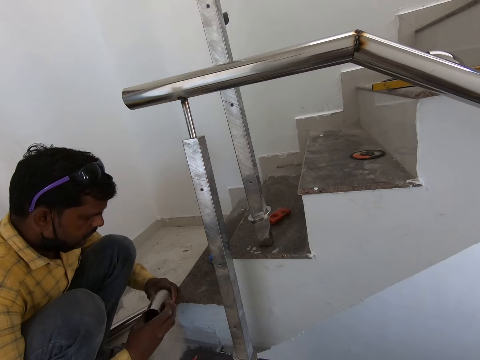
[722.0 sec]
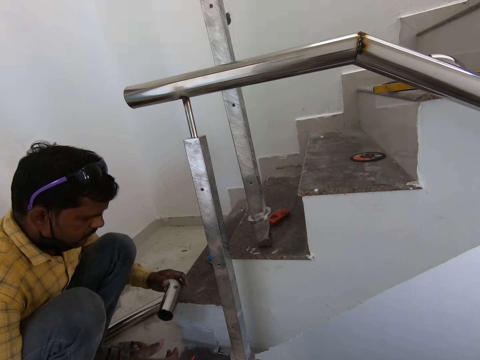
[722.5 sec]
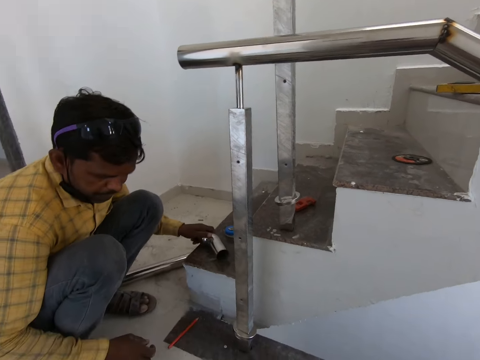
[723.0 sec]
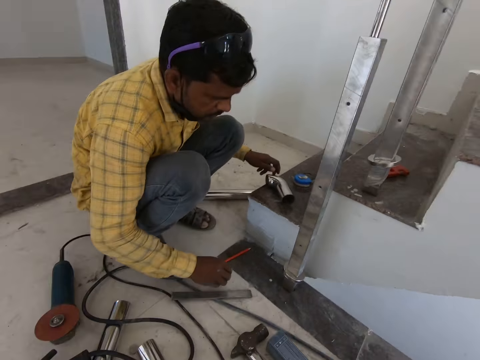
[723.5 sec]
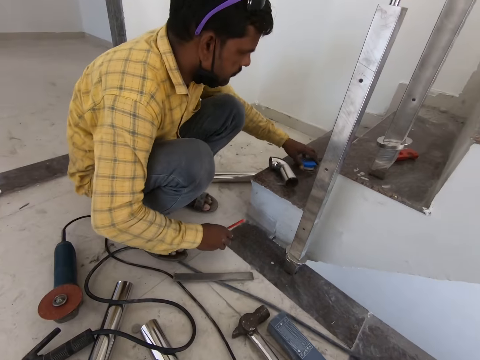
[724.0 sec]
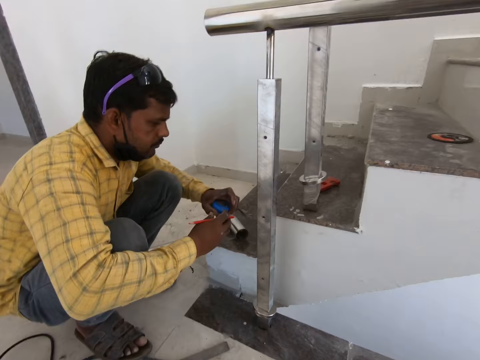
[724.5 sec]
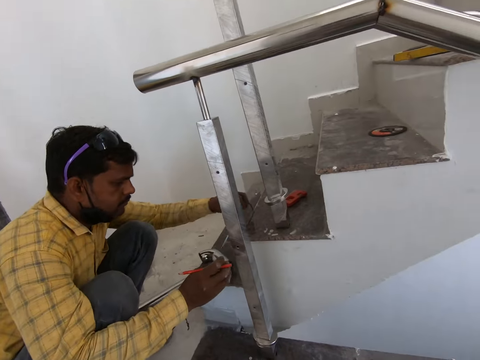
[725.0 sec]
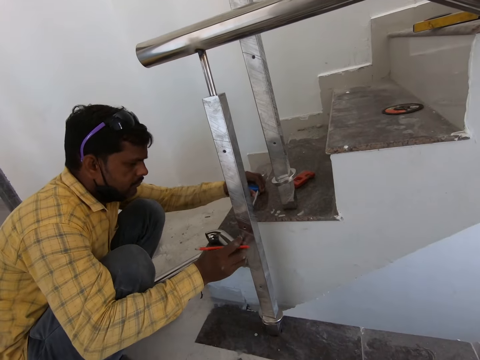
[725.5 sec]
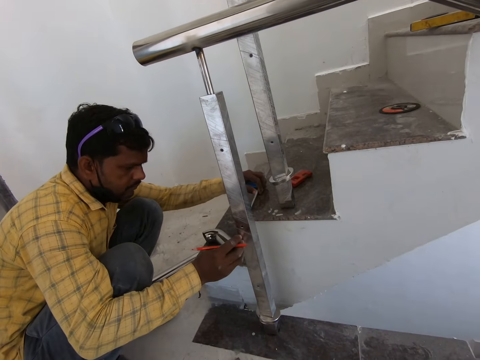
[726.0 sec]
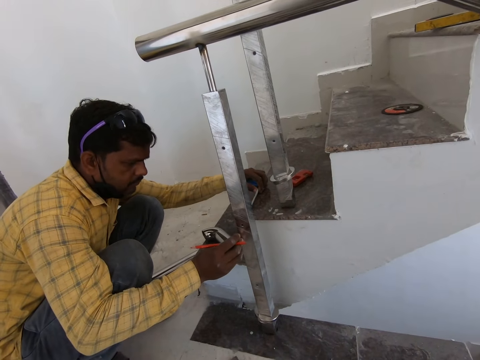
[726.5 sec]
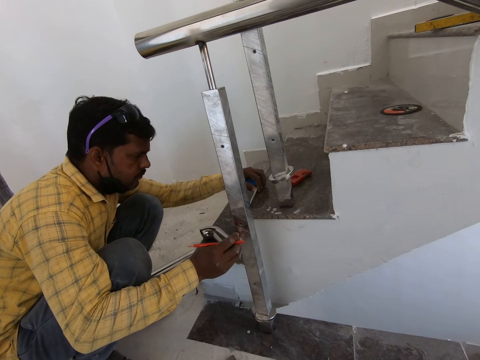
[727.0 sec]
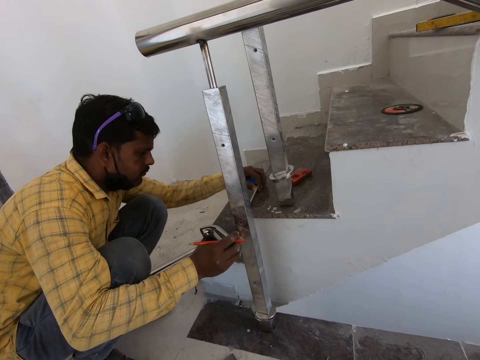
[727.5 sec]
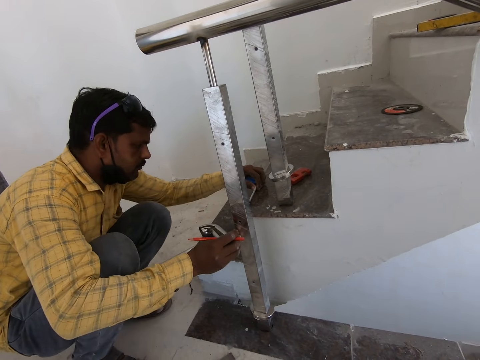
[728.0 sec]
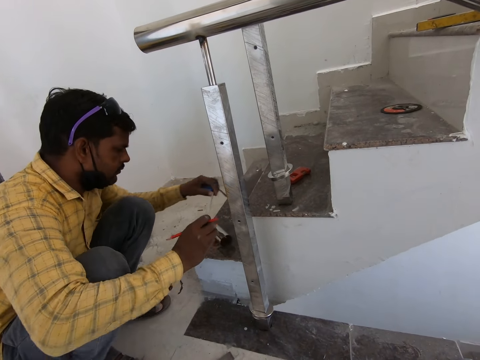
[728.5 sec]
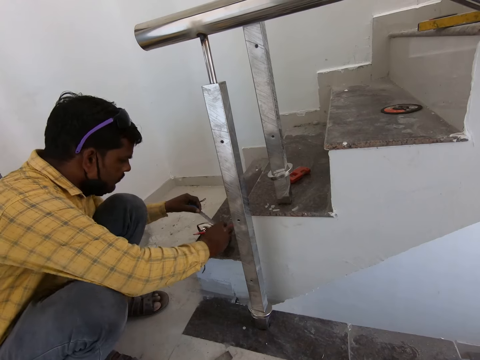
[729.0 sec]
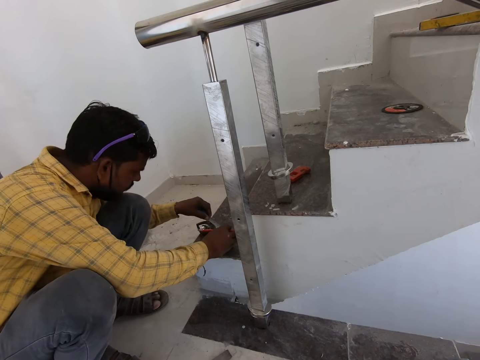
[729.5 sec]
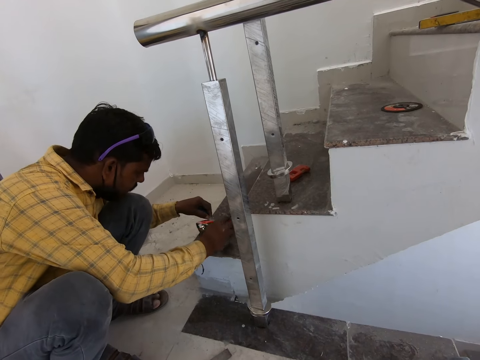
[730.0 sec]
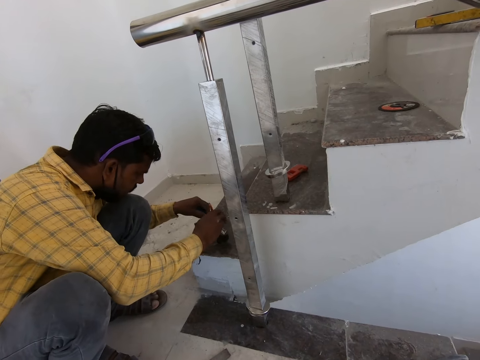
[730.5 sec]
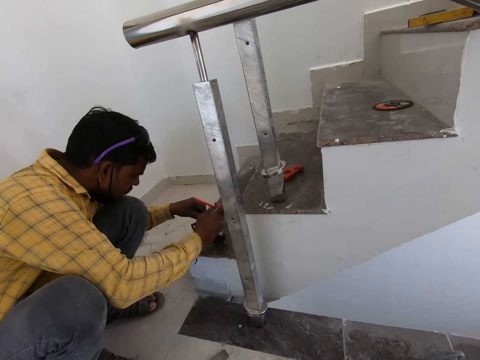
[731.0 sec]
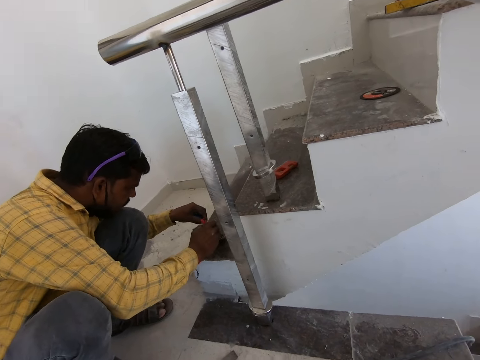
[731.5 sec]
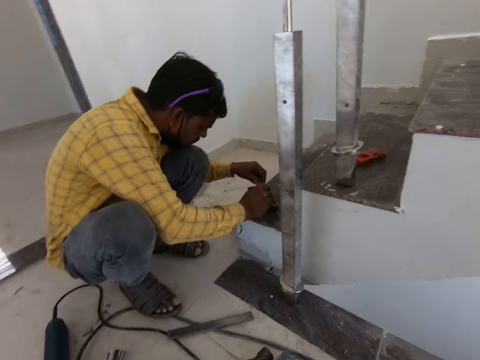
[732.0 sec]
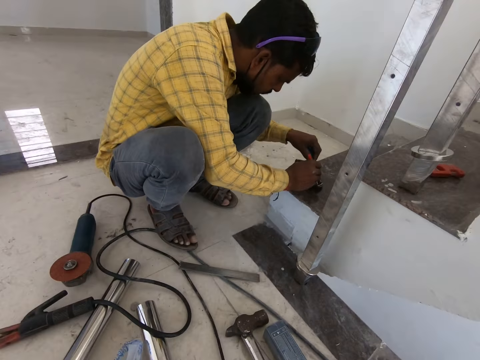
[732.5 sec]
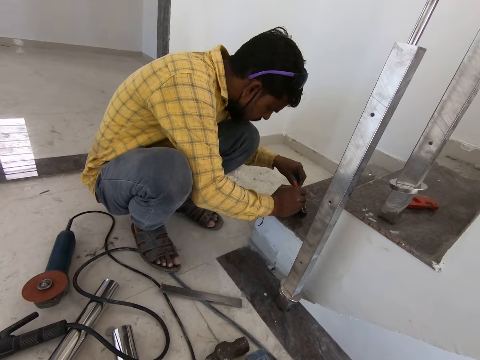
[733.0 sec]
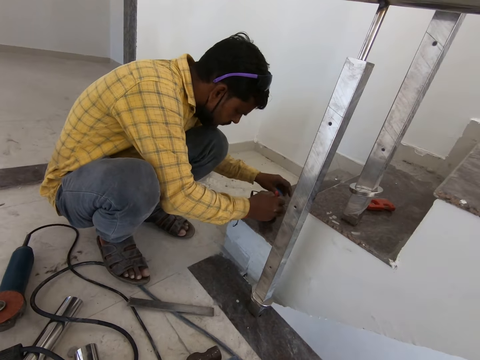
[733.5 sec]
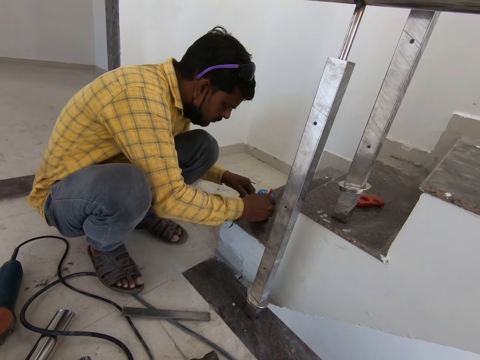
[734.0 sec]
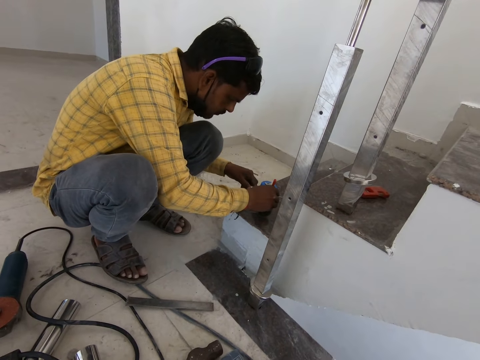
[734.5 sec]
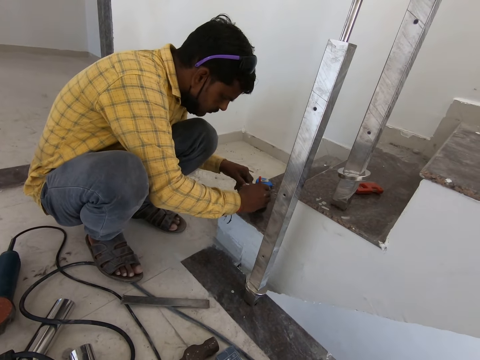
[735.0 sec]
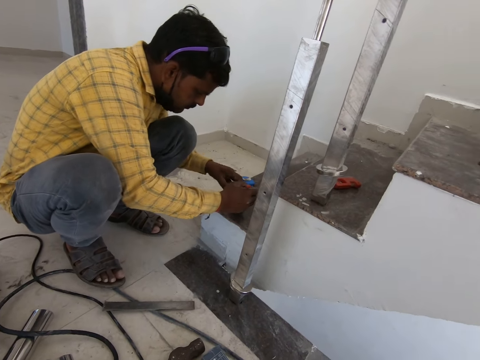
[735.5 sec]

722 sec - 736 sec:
A man holds the metal. The man looks at the metal. The camera wearer looks at the man. The man picks up a pencil from the floor. The man measures the metal. The man moves a tape measure. The man measures a piece of metal. The camera wearer looks at the man. The man marks the metal with the pencil. The man puts the tape measure on a staircase.

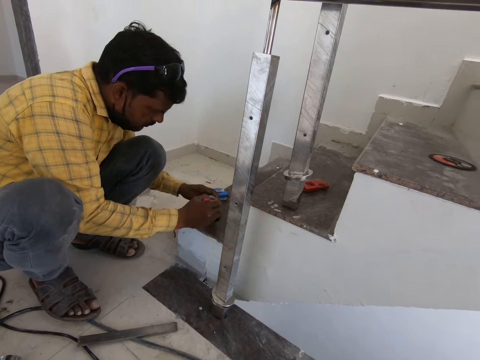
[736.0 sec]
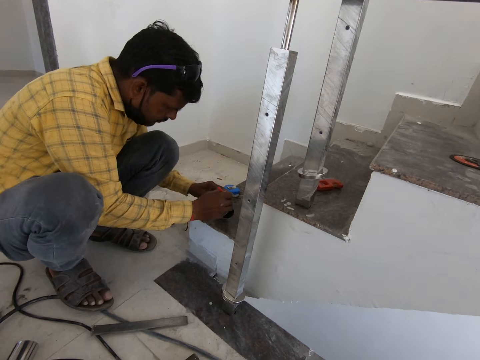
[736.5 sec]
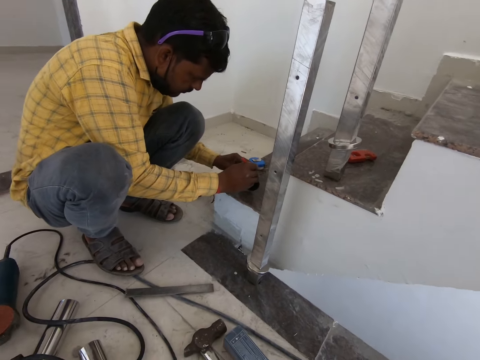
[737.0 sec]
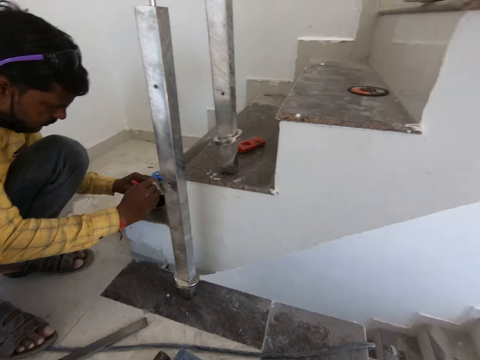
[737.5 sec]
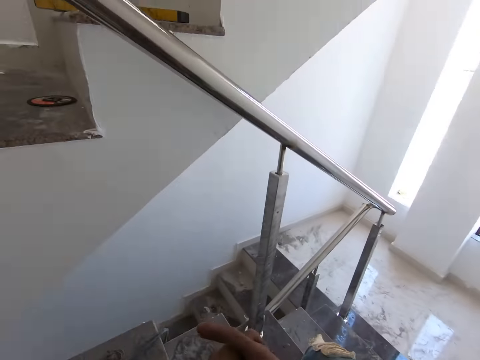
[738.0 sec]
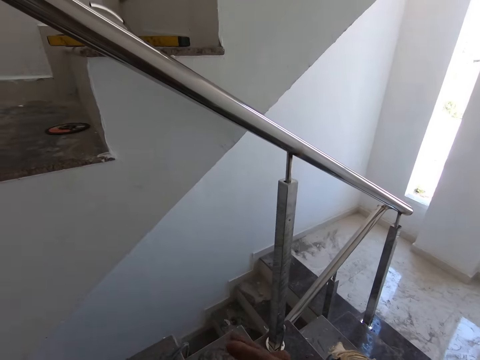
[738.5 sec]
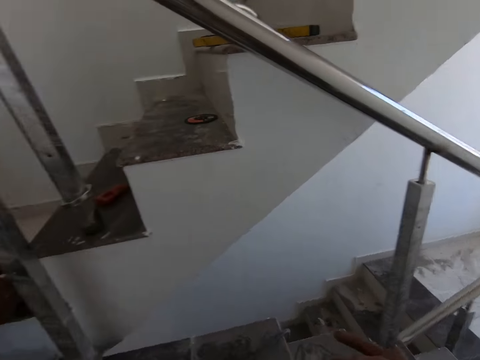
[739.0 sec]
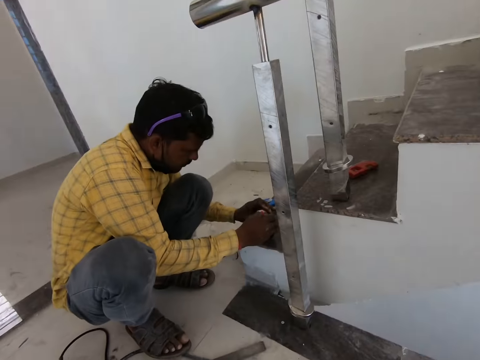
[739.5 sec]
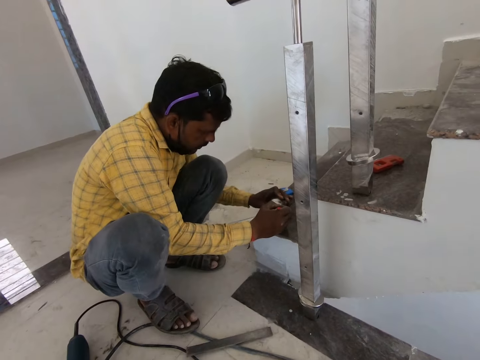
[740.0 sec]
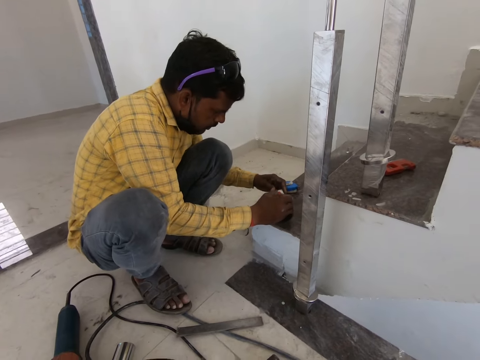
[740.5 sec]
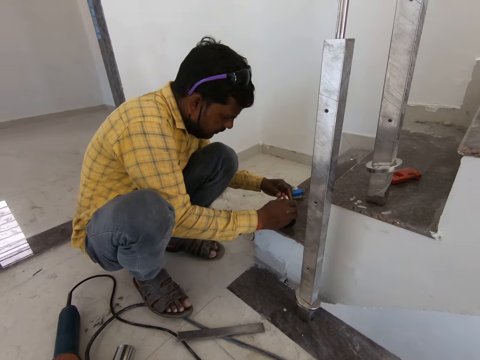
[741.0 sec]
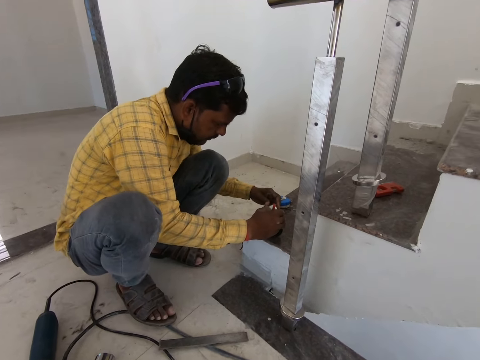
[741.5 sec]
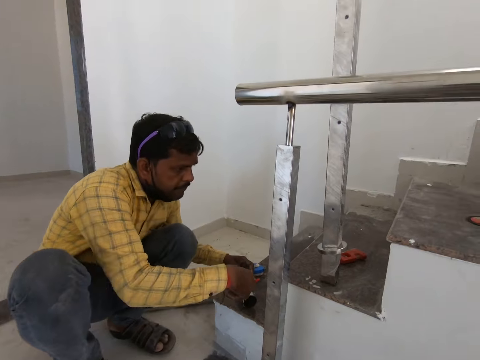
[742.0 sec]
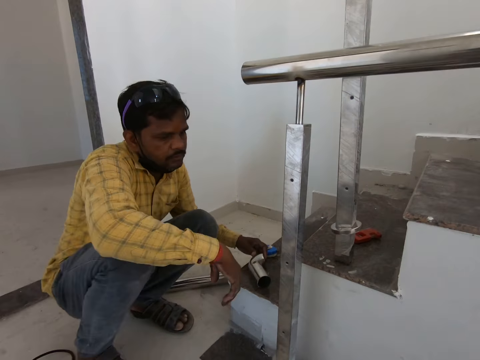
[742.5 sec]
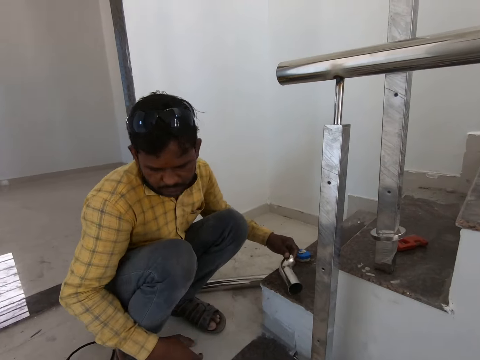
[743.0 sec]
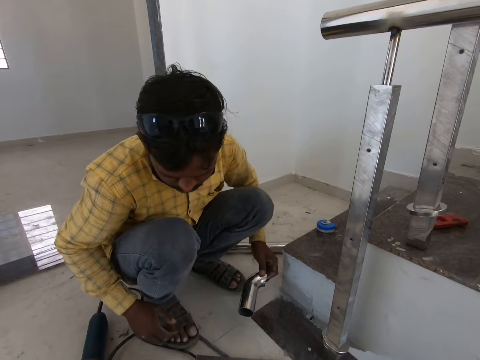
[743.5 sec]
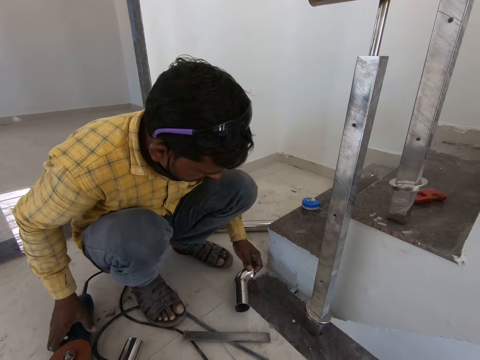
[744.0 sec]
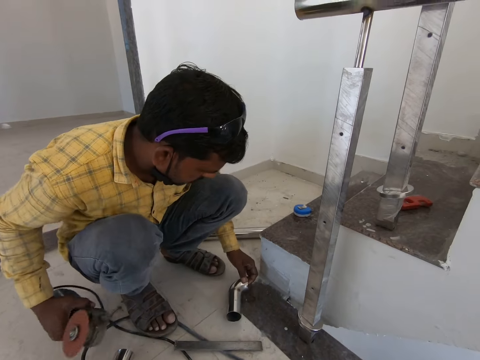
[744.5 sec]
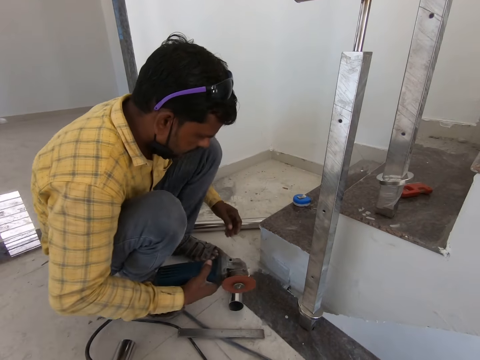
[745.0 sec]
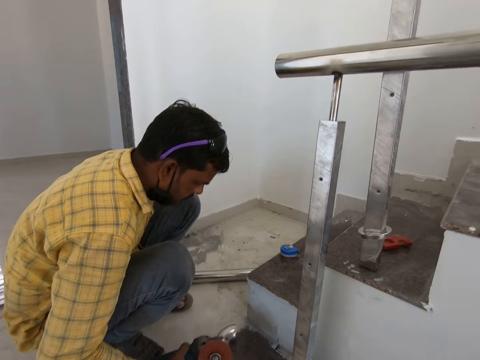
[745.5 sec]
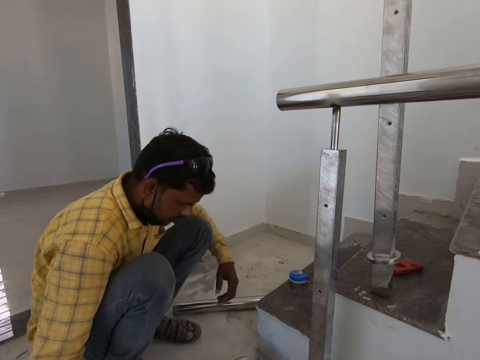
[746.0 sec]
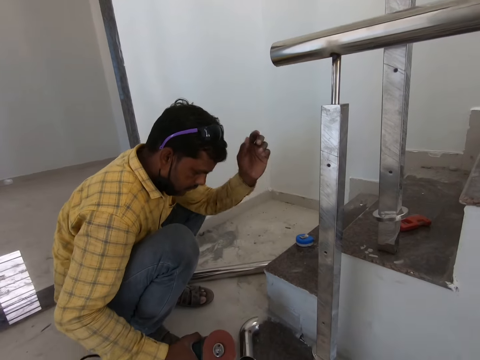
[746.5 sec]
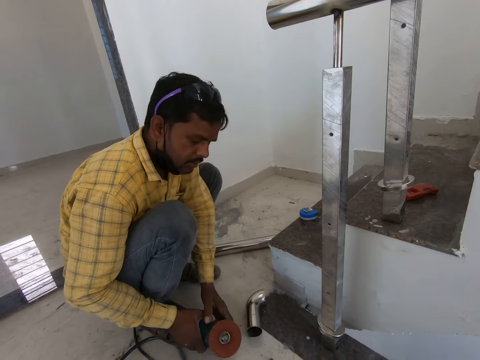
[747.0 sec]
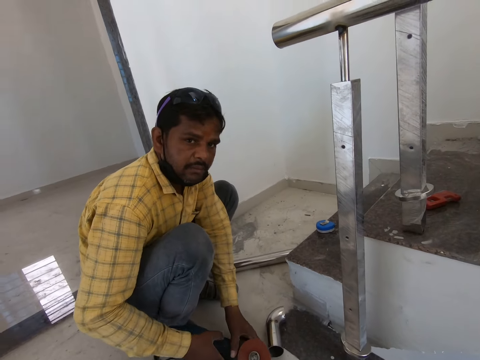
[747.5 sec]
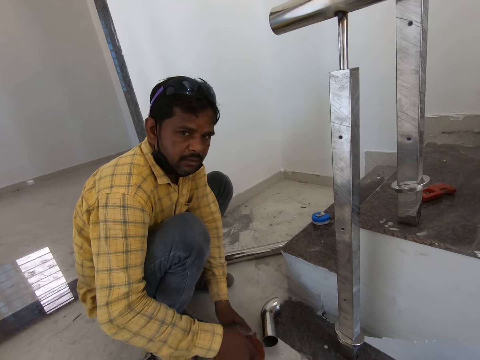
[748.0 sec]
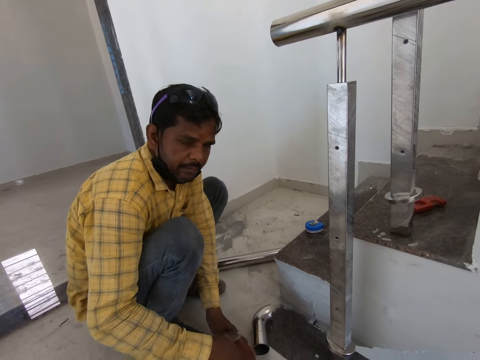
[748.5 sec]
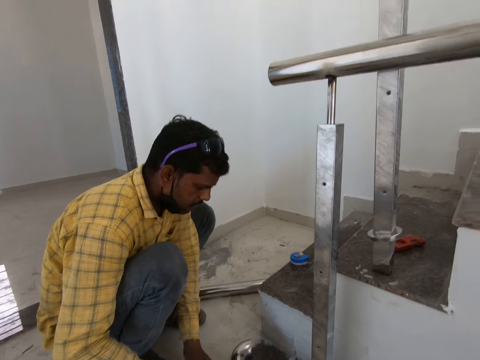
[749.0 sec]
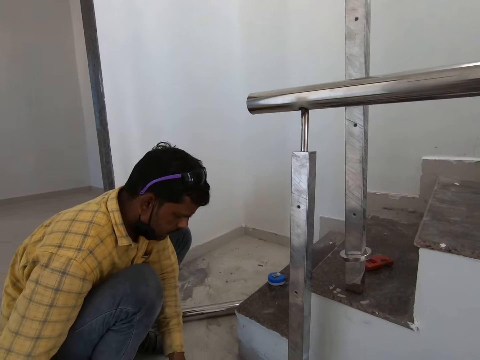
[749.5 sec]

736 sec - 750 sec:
A man marks a metal with a pencil. The camera wearer looks at the man. They look at the metal. They look around the room. They look at the man. The man measures the metal. The camera wearer converses with the man. The man holds a piece of metal. The man puts the piece of metal on the floor. The man holds a machine. The camera wearer looks at the man. They converse with the man.
